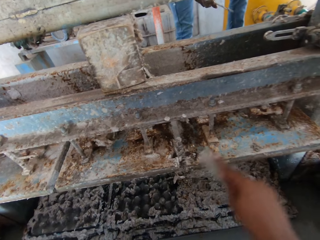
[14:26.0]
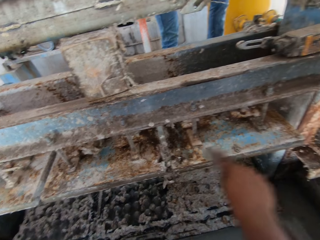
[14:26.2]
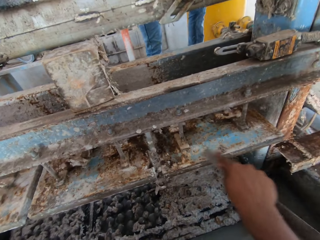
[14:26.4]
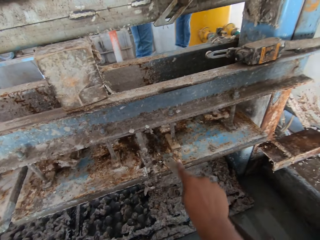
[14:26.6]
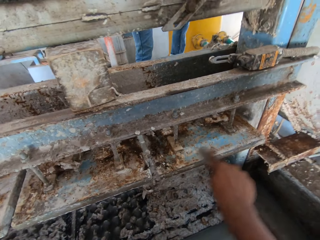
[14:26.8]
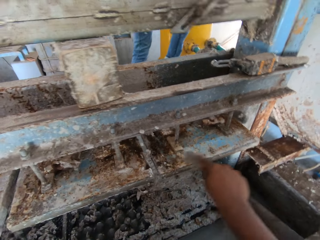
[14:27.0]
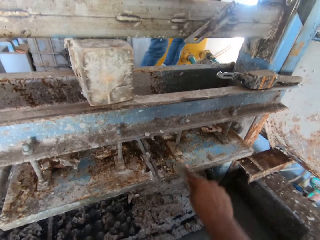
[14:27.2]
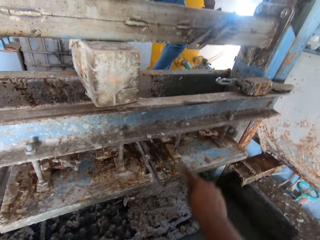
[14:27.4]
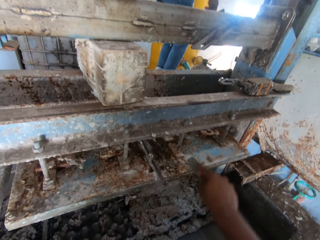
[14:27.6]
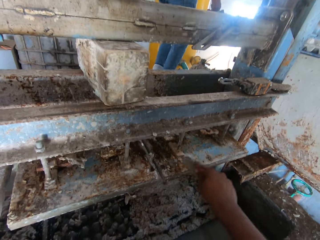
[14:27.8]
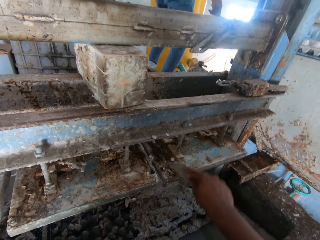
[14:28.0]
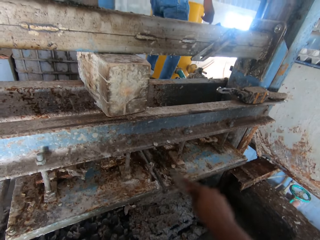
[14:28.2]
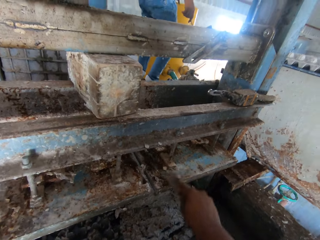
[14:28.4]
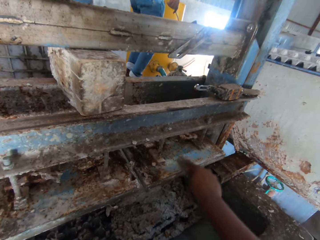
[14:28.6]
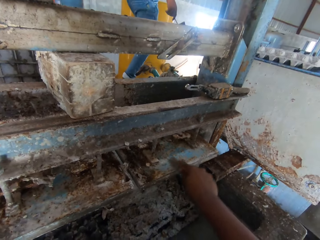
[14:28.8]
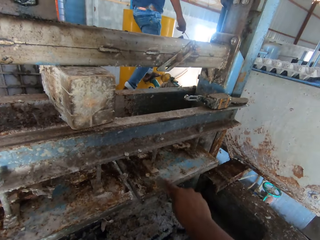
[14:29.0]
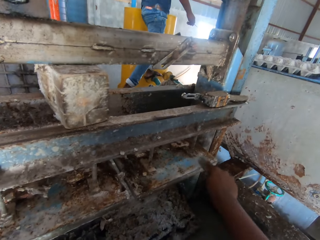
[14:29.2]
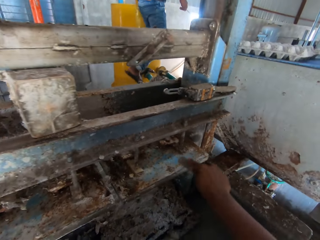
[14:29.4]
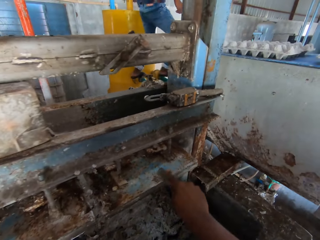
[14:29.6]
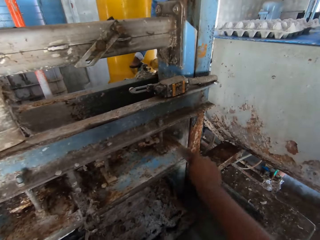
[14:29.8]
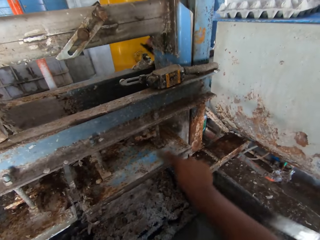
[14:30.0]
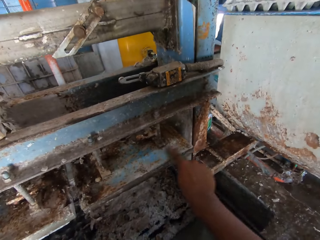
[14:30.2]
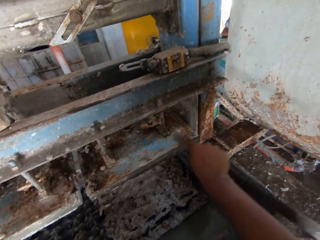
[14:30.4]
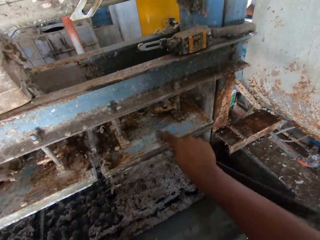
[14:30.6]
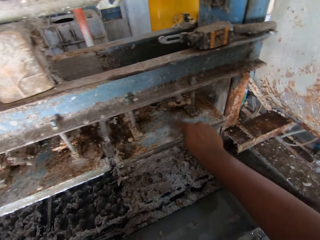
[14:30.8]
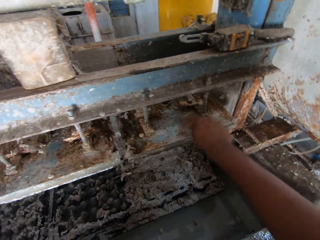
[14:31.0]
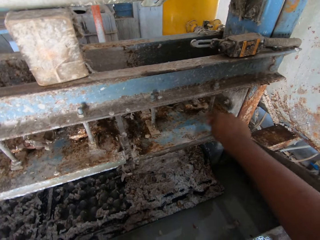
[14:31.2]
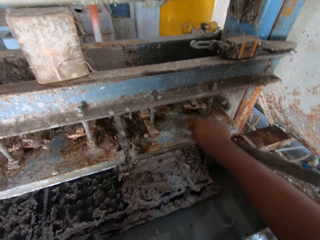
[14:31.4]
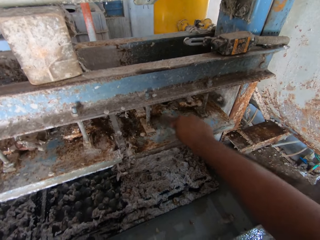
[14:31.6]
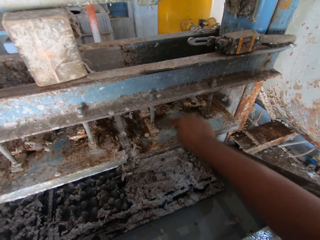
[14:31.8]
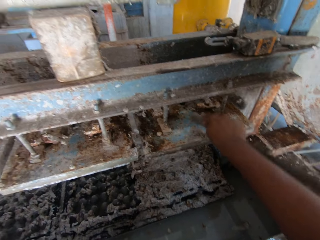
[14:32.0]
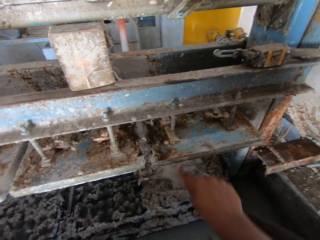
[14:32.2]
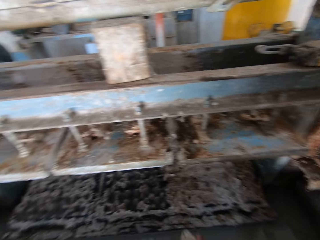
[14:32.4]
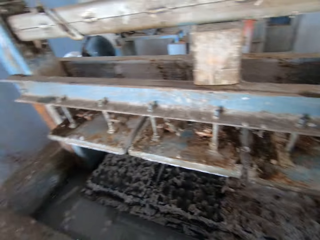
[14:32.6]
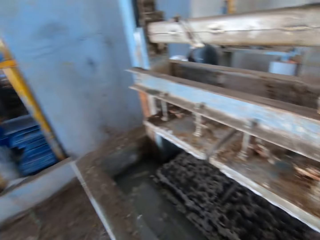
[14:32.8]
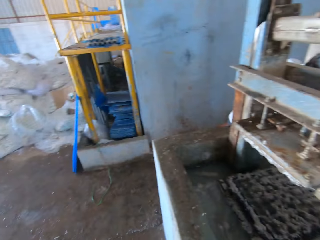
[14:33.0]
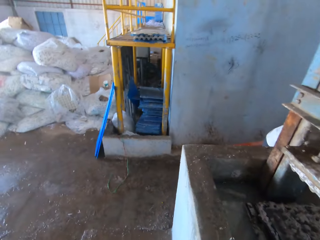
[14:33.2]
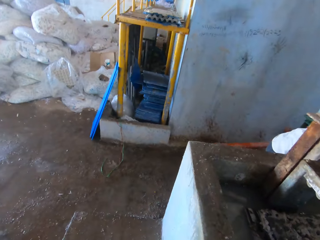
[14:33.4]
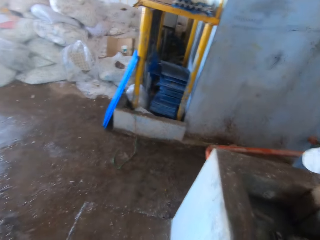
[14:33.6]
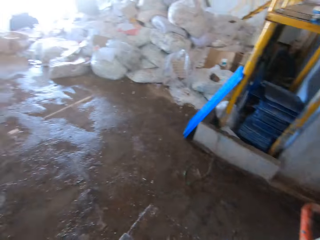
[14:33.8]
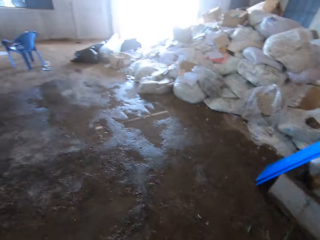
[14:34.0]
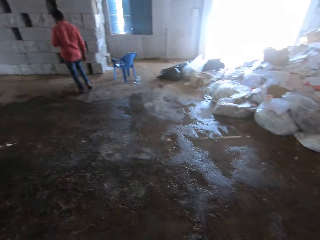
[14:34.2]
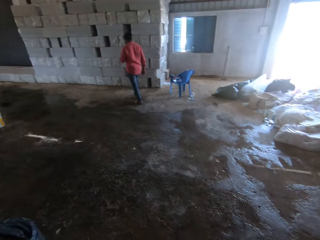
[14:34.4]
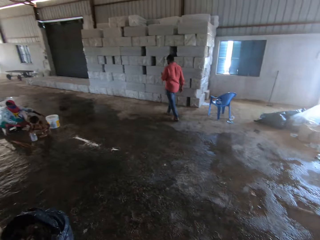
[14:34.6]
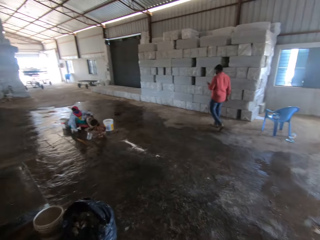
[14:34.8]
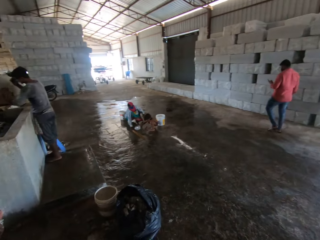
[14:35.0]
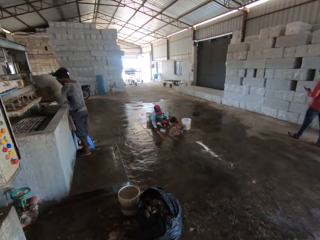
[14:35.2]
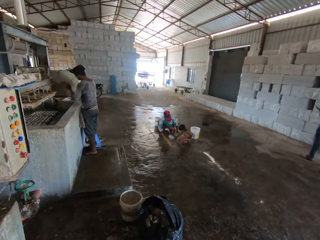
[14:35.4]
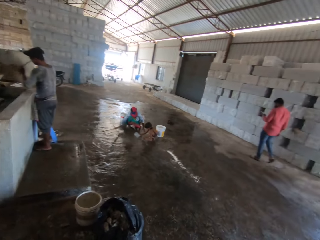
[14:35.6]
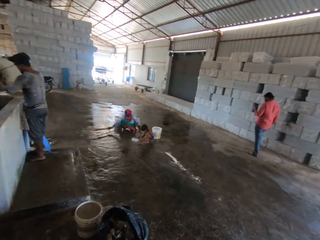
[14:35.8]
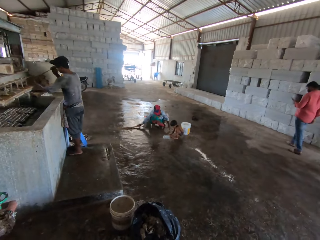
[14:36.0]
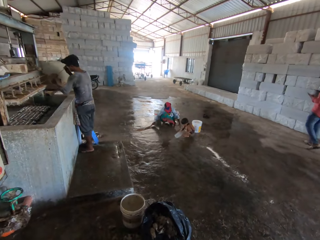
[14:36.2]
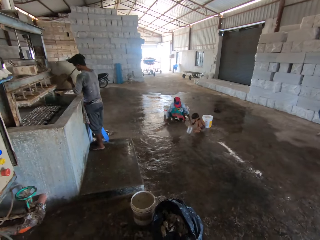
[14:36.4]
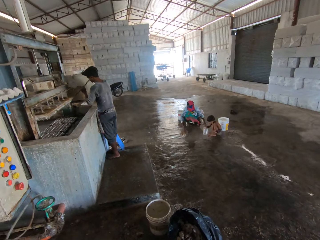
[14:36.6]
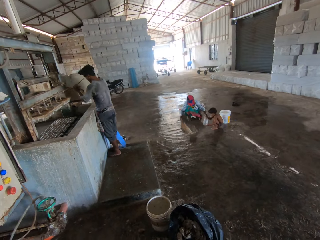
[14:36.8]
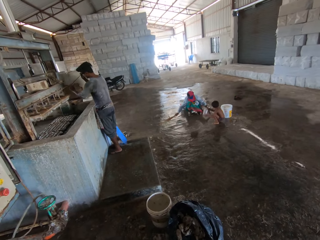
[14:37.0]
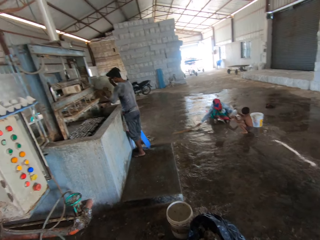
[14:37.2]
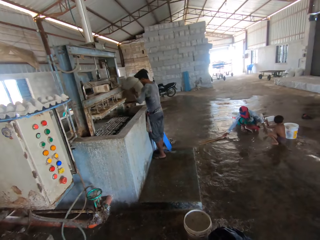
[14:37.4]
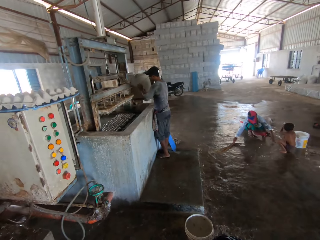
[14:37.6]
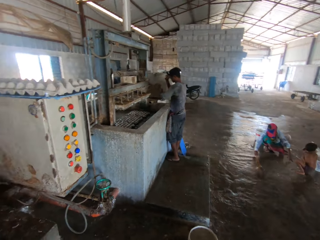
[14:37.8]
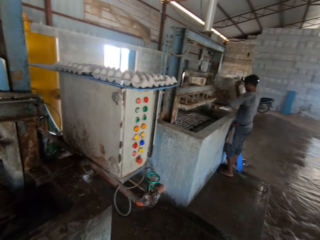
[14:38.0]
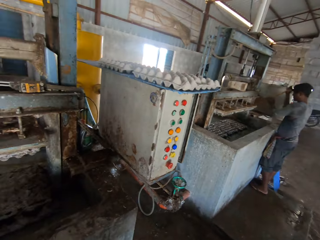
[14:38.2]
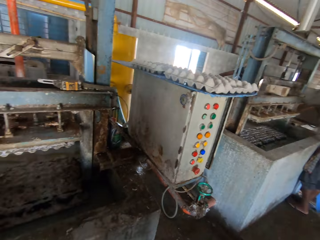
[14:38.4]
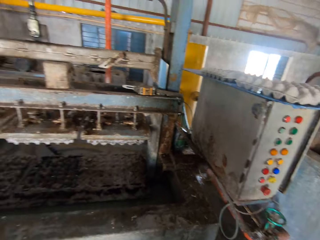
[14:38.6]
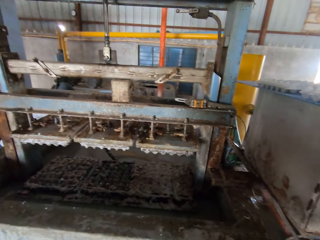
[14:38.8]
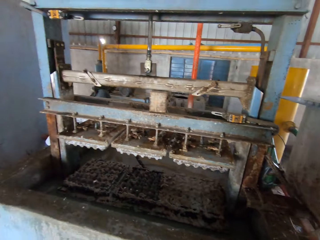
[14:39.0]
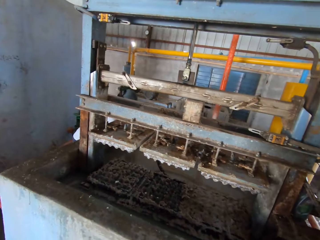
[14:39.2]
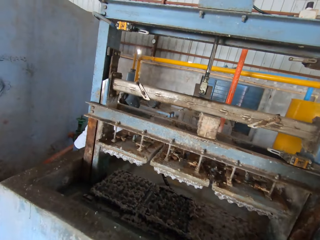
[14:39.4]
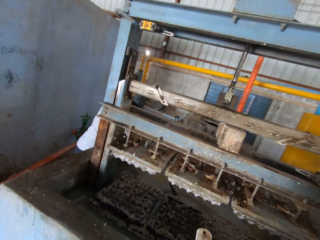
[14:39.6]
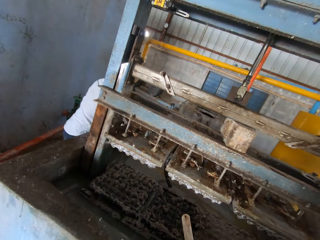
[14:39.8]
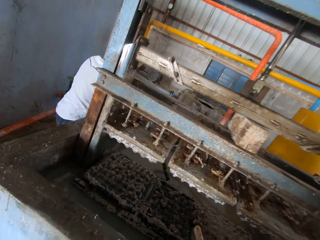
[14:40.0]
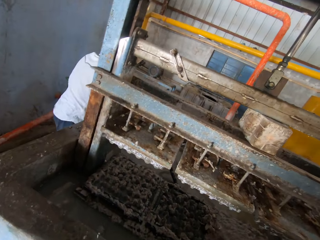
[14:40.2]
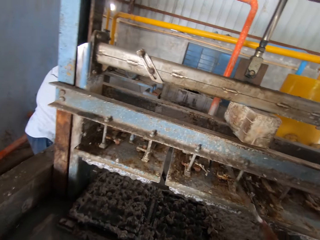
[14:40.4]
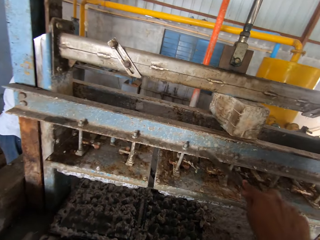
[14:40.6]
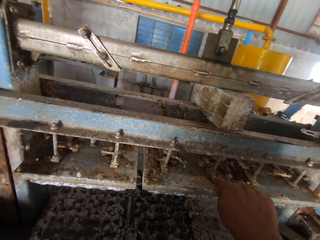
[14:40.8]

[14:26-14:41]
The camera wearer turns around. They look around the room. They look at a man. They look at a child. They look at the man. They turn around. They walk to the stand.

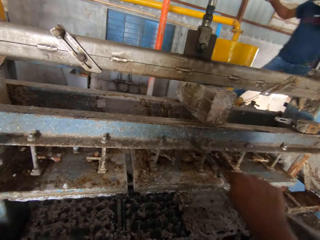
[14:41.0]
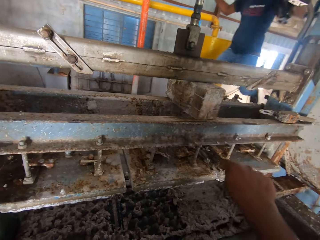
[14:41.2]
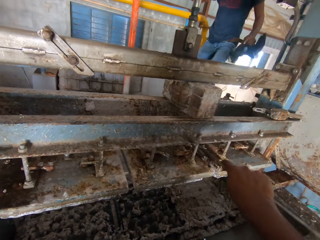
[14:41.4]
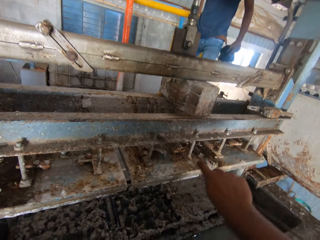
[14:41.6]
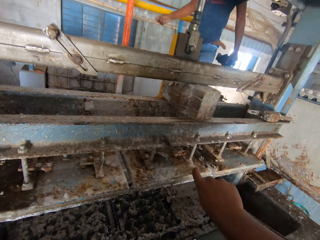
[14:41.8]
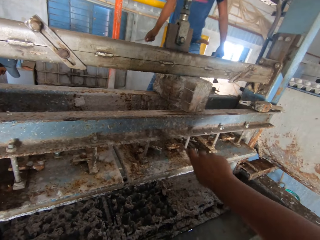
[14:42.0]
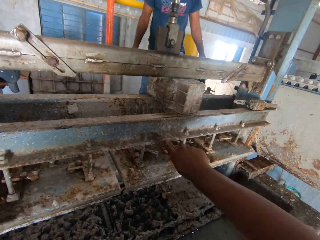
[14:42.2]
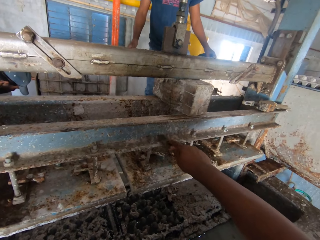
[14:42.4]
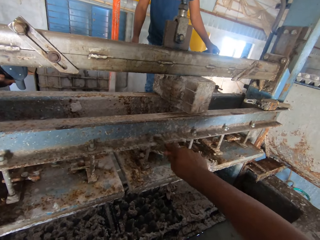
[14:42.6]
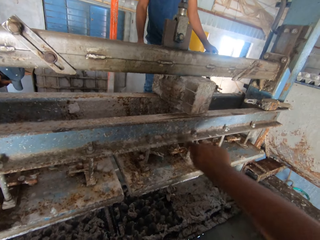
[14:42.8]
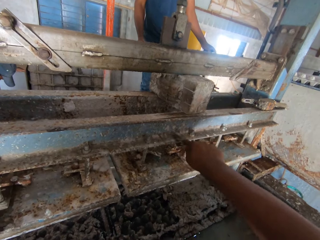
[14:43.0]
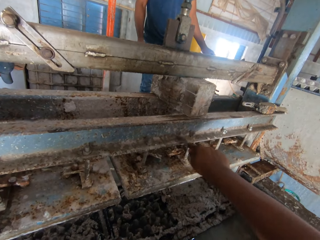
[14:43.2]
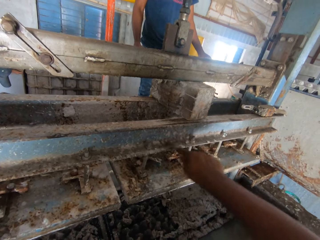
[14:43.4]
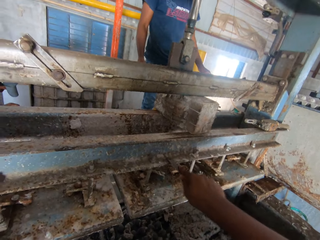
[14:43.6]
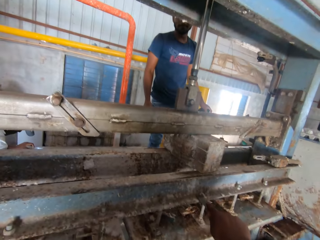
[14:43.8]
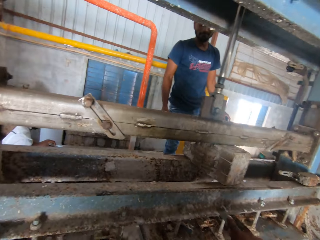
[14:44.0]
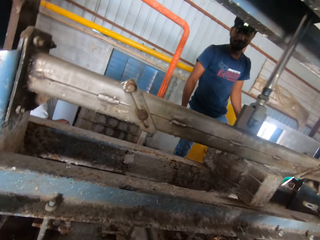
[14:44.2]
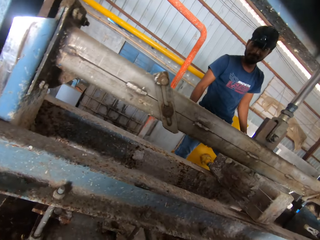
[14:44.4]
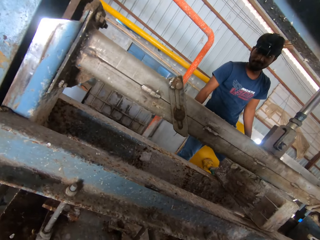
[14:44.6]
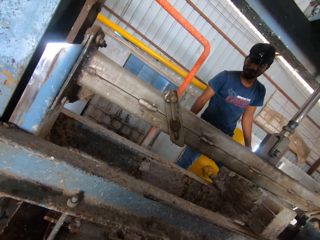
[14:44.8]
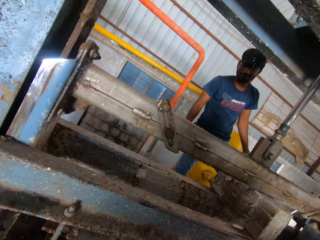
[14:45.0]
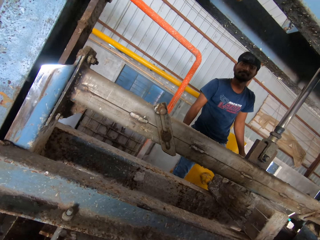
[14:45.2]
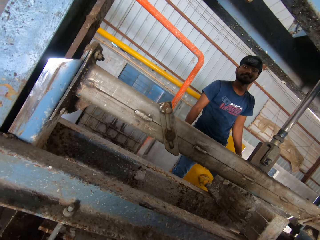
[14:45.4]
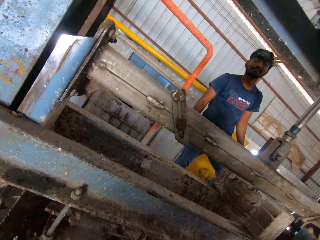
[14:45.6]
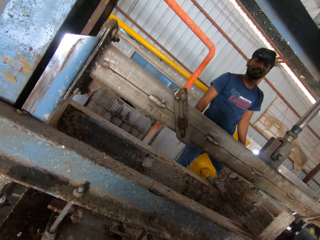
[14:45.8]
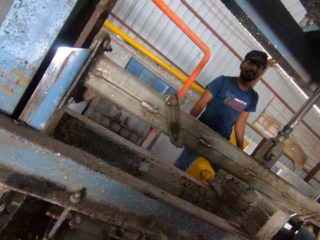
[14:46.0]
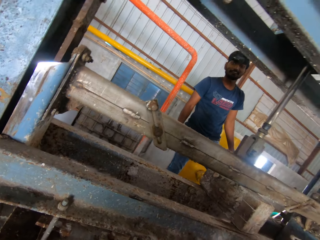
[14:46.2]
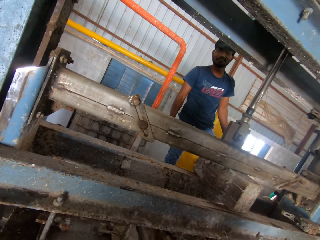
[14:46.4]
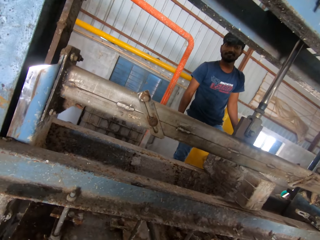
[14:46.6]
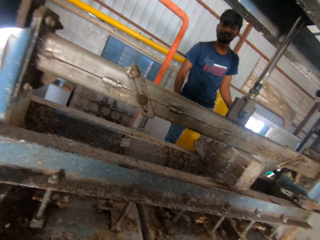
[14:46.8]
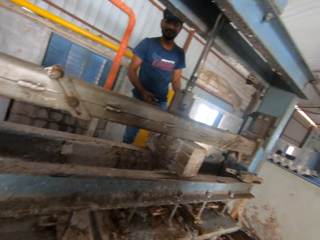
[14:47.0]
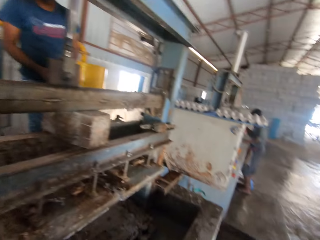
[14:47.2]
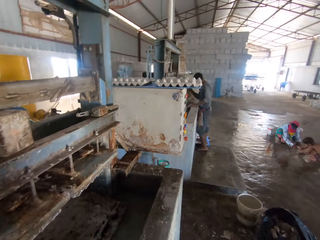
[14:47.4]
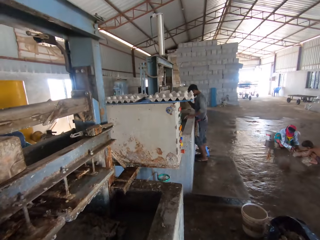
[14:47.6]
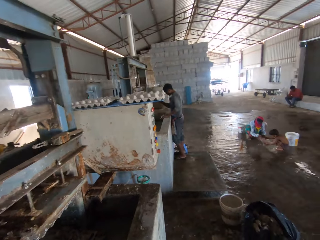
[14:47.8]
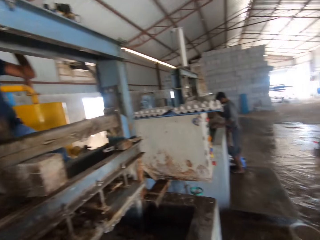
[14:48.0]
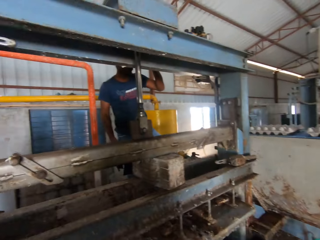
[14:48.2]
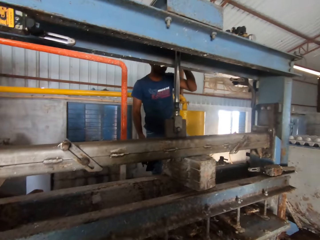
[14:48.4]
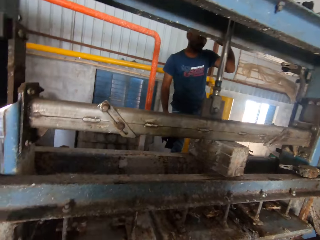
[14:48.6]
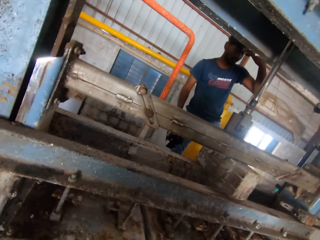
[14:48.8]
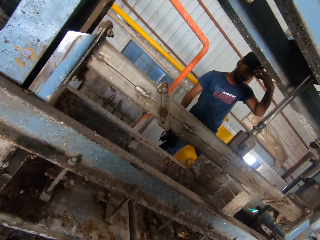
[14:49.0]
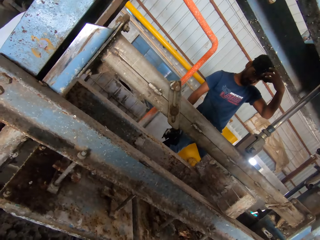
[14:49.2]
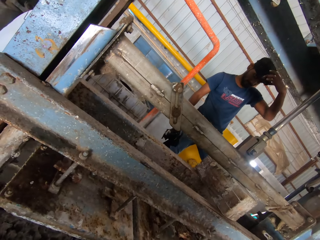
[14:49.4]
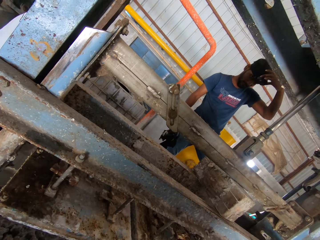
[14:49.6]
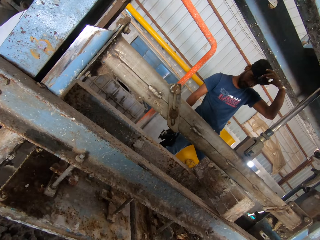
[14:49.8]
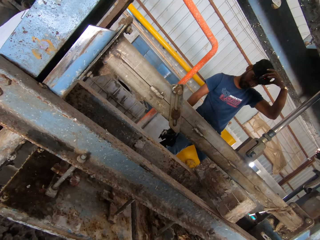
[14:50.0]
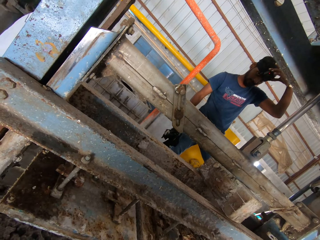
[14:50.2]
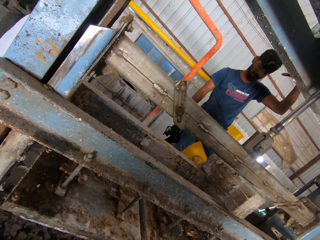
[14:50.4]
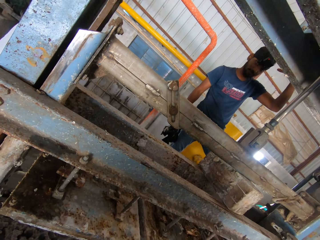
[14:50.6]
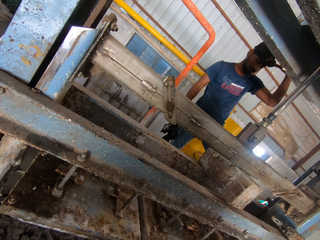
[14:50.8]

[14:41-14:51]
The camera wearer removes dirt from the crate making machine with a piece of steel. They look at a man. They converse with a man. They look at another man. They look at the first man. The first man adjusts the camera.
